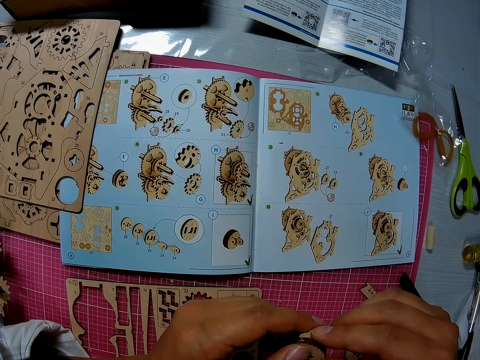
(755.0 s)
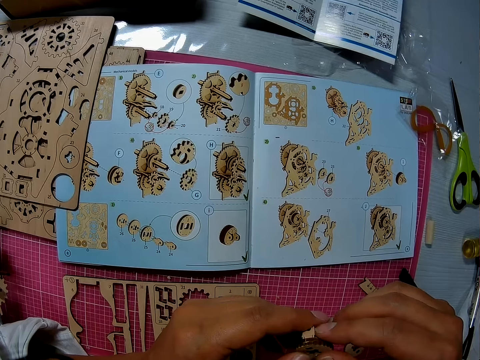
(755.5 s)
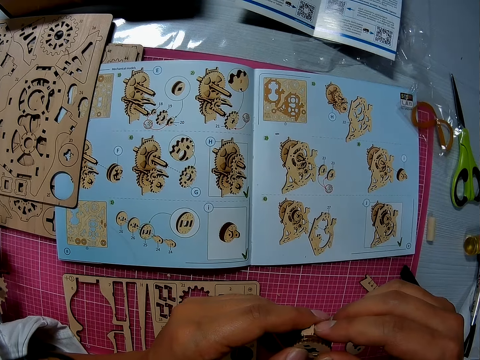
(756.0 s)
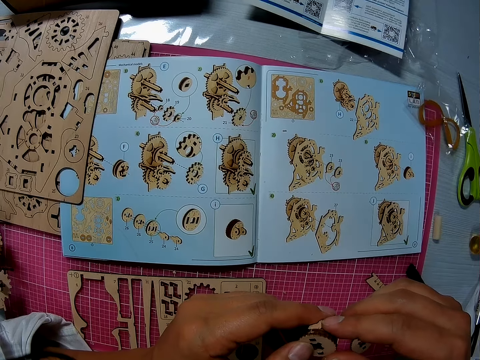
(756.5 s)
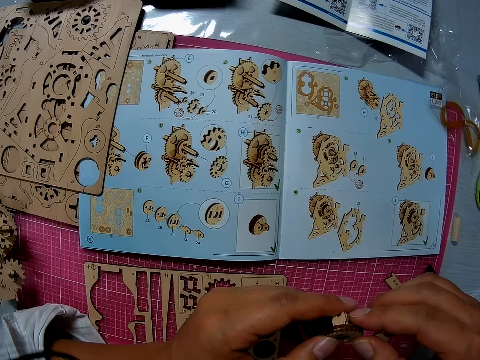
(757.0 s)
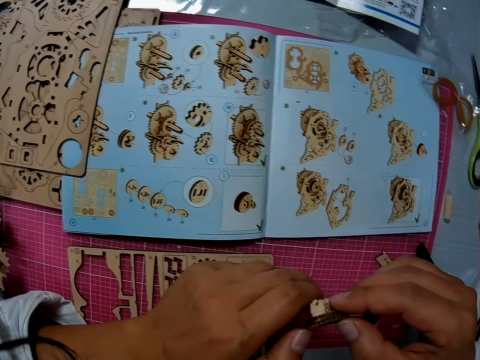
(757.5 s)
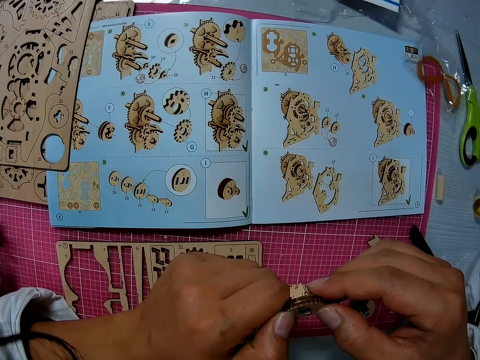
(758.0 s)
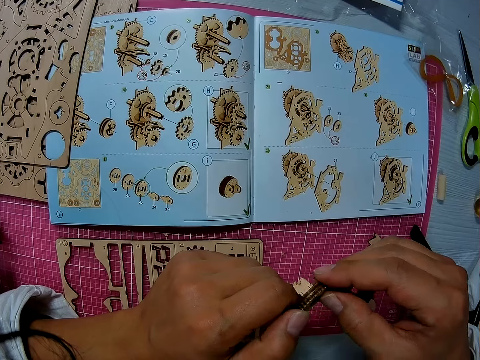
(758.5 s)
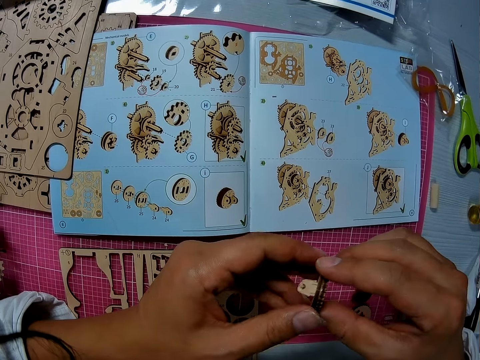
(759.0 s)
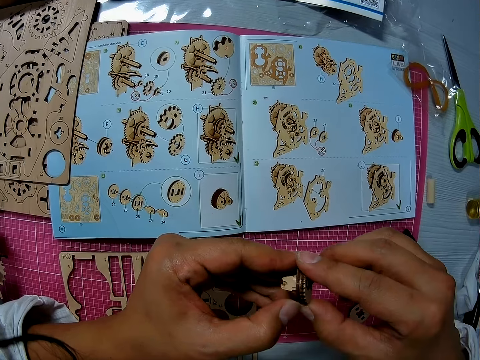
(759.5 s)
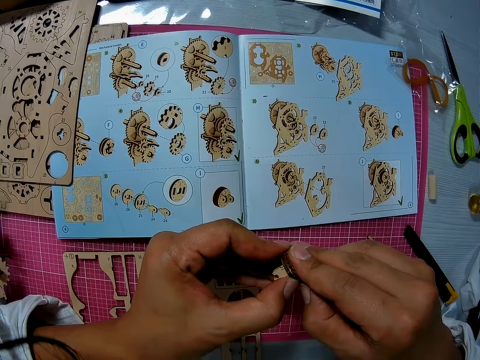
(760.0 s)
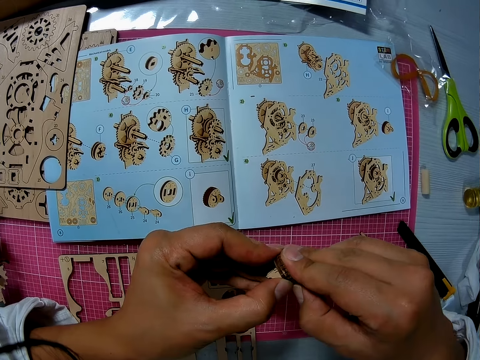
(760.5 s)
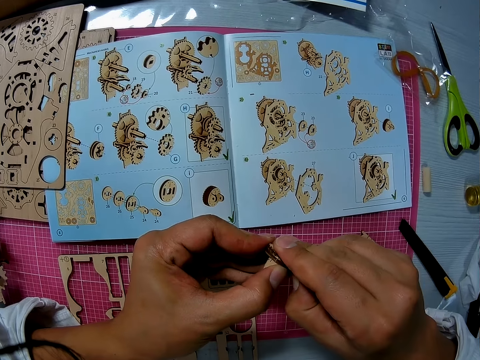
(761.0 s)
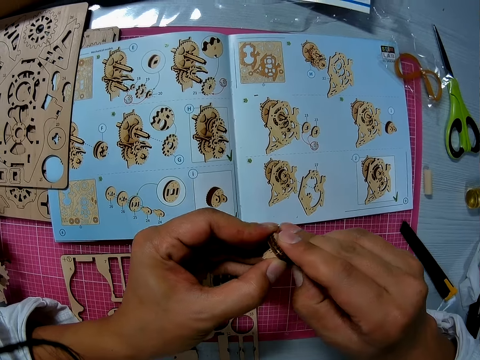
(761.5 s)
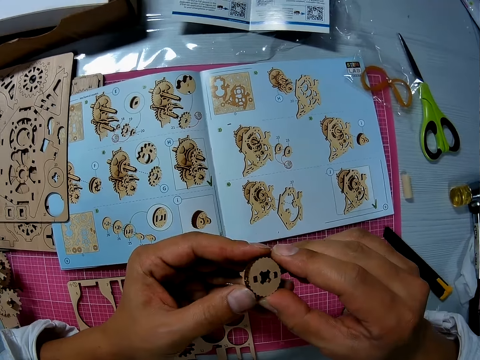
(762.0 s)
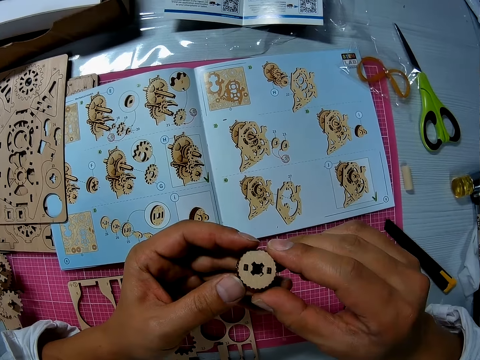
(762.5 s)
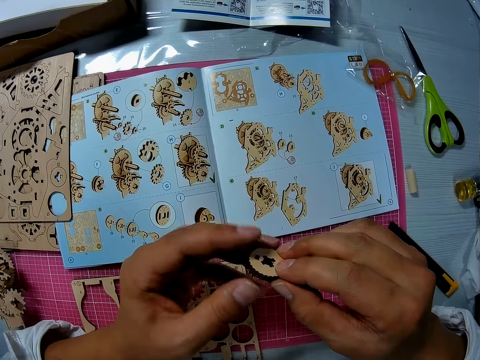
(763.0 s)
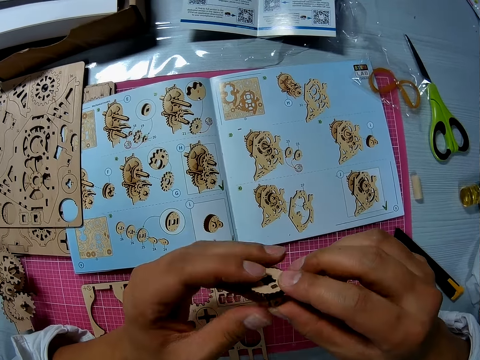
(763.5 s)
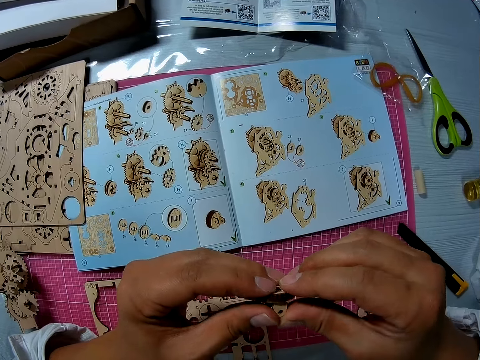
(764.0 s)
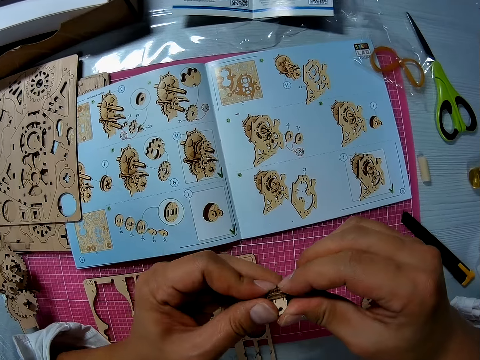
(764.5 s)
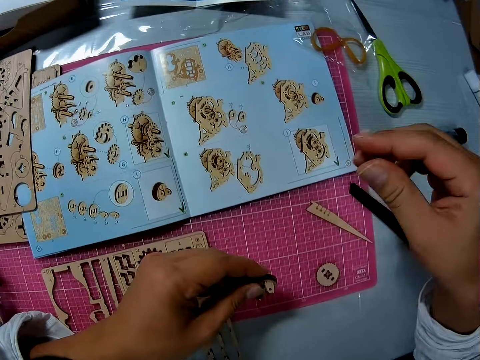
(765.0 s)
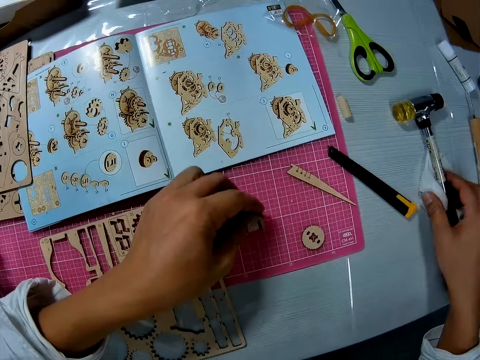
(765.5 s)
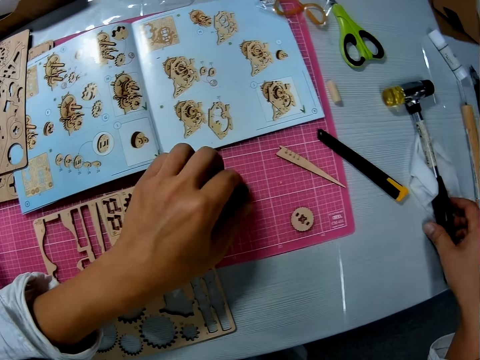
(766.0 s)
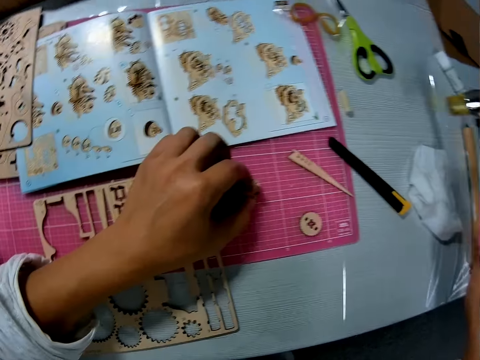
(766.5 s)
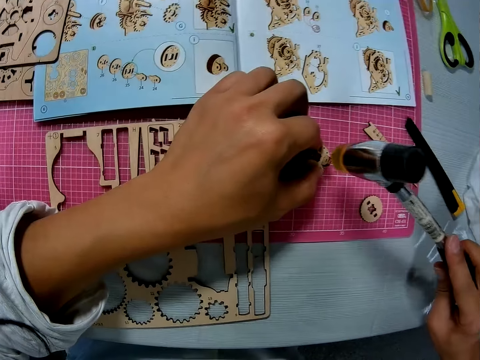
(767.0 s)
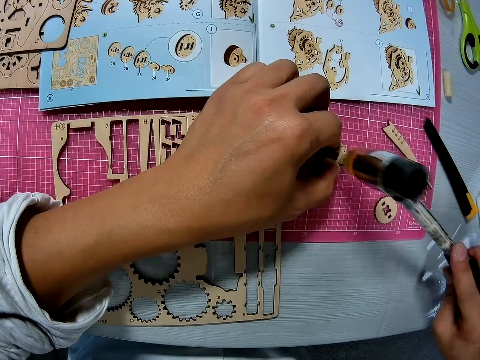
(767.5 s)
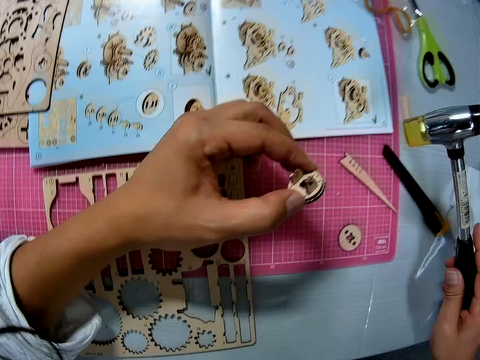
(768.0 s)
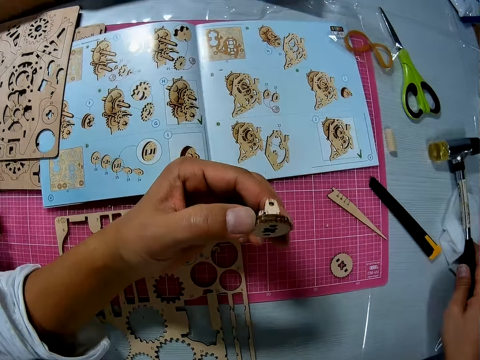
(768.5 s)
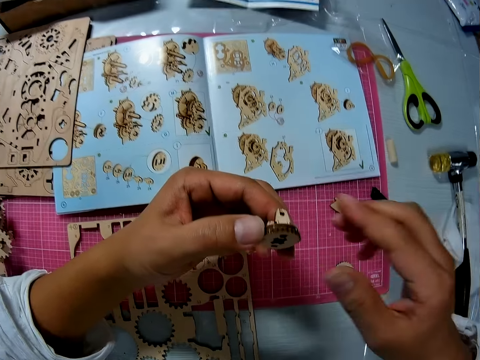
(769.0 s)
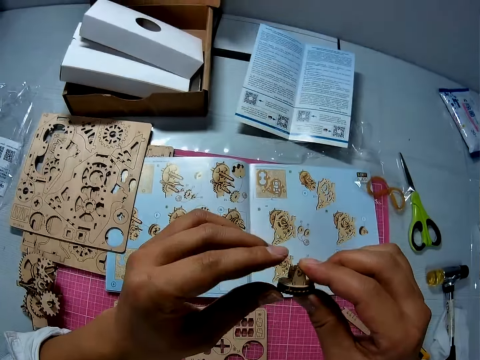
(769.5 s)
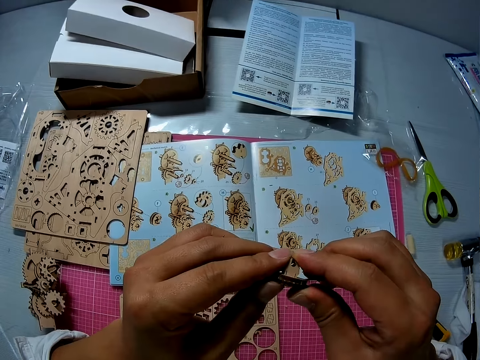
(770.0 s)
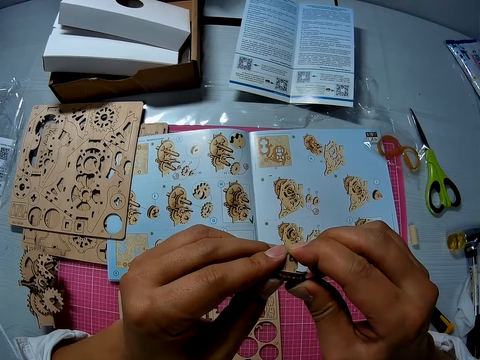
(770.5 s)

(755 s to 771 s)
The camera wearer examines the wooden stem gear part. He passes the wooden stem gear part to the right hand. He puts the wooden stem gear part on the cutting mat. He picks up the hammer with his right hand from the table. He holds the object in his left hand on the table. He hammers the object in his left hand on the table. He lifts the wooden stem gear part. He drops the hammer in his right hand on the table. He touches the wooden stem gear. He works on the object in his left hand with both hands. He examines the wooden stem gear.

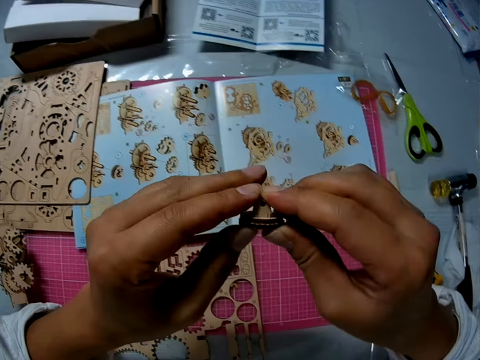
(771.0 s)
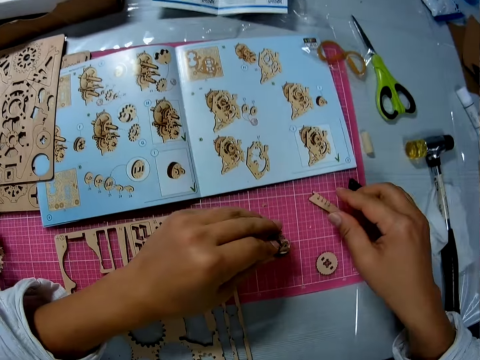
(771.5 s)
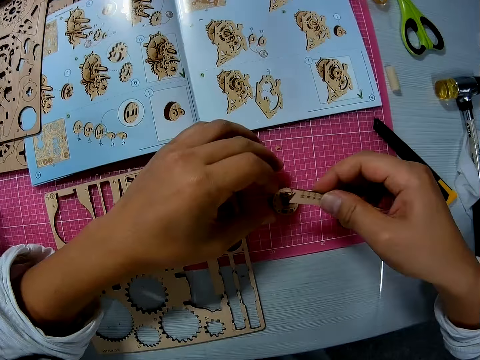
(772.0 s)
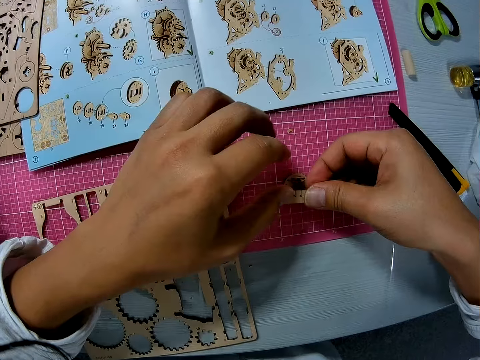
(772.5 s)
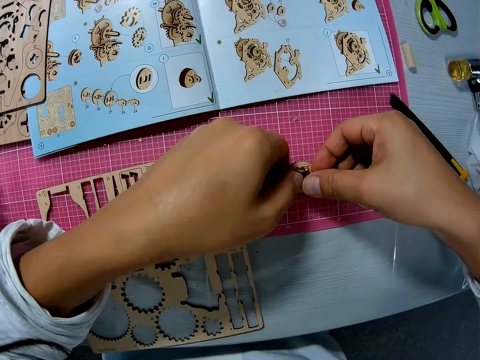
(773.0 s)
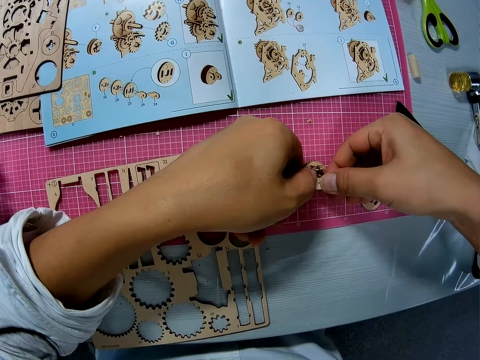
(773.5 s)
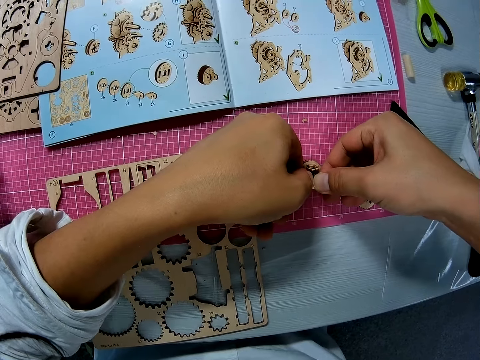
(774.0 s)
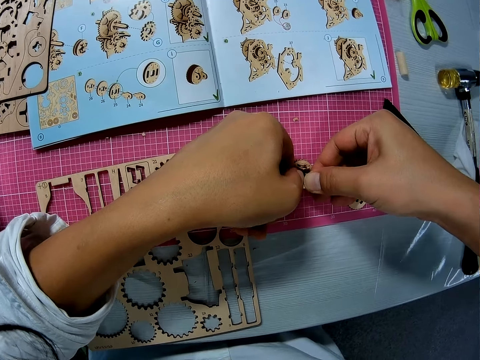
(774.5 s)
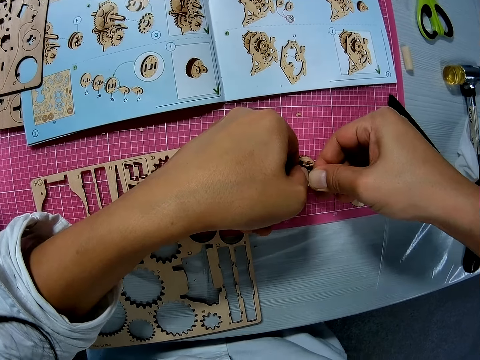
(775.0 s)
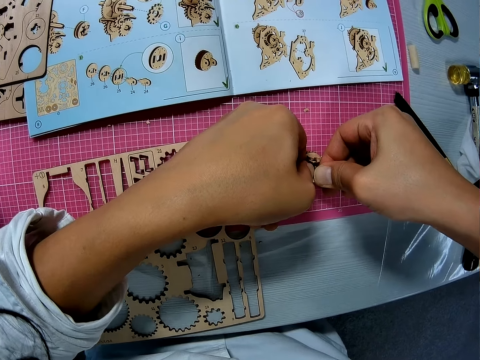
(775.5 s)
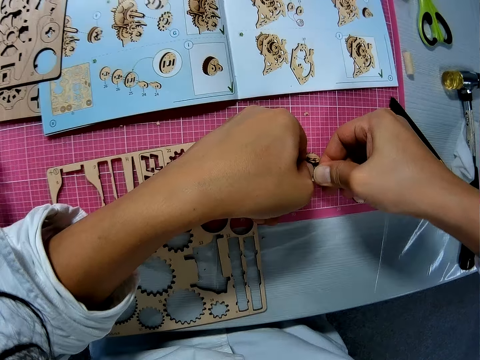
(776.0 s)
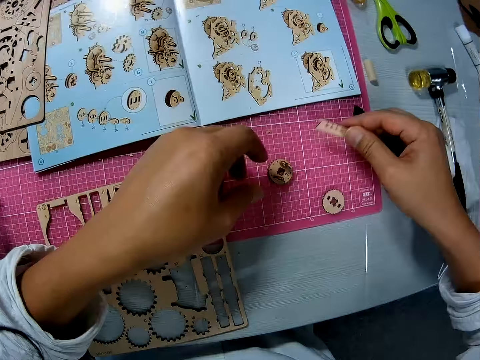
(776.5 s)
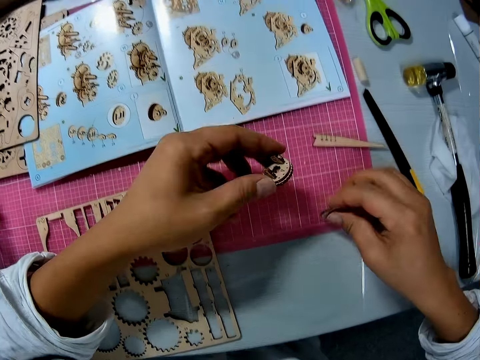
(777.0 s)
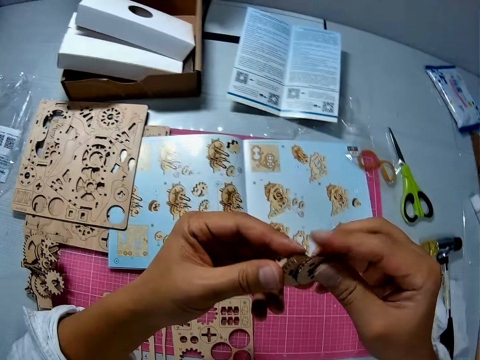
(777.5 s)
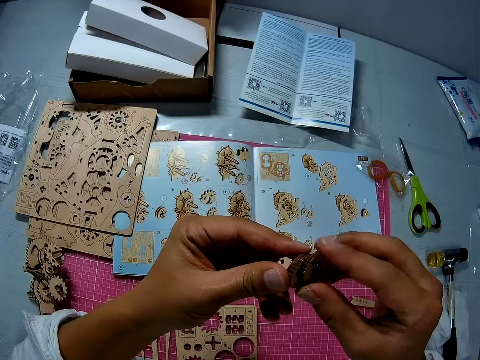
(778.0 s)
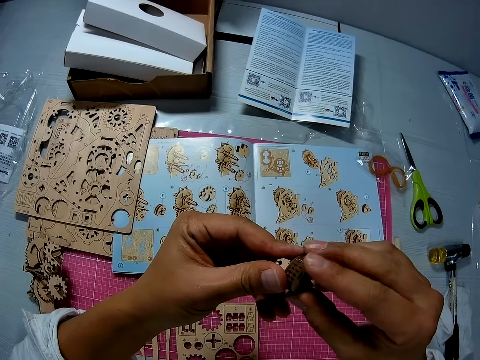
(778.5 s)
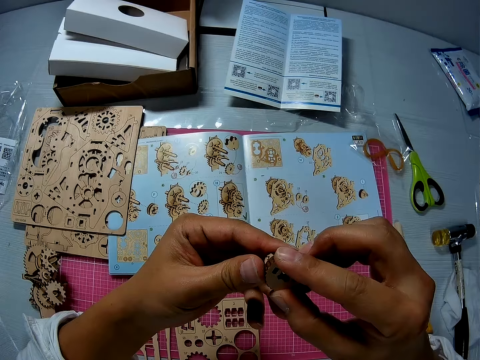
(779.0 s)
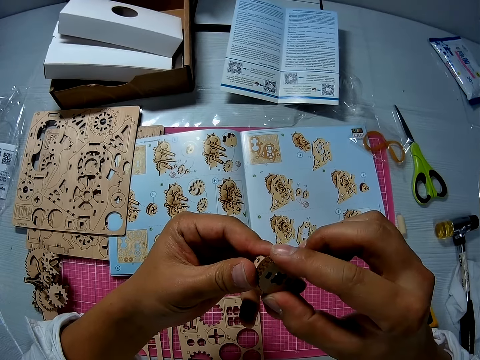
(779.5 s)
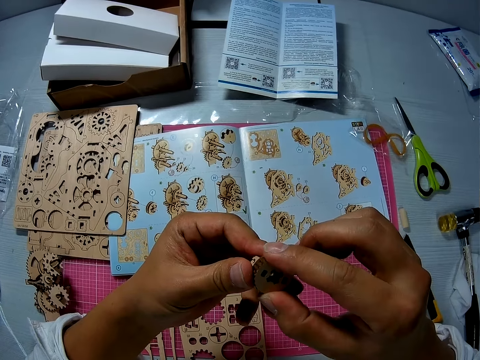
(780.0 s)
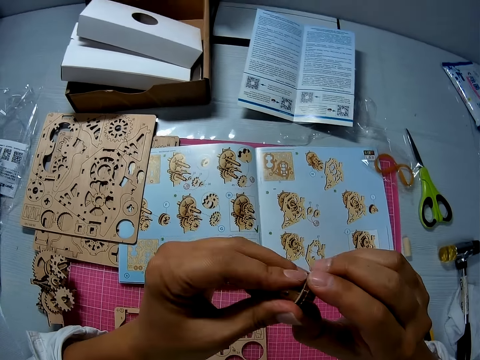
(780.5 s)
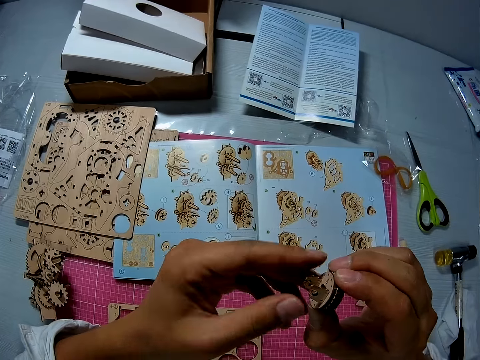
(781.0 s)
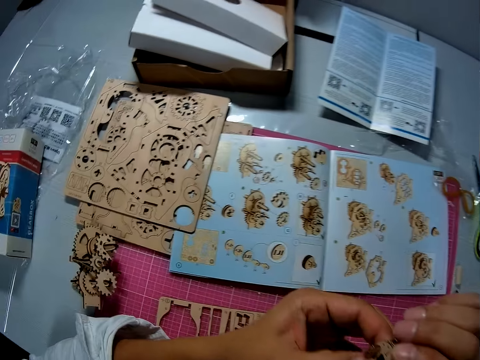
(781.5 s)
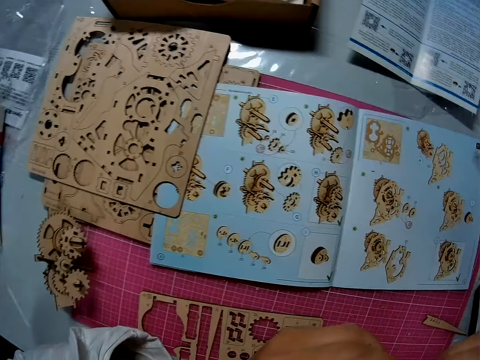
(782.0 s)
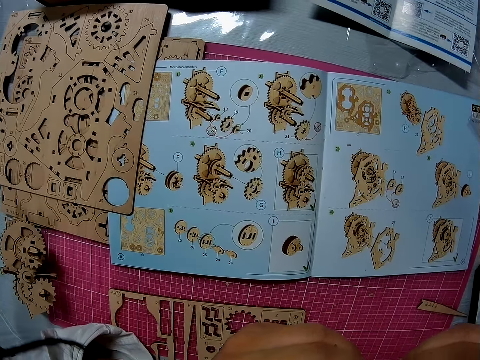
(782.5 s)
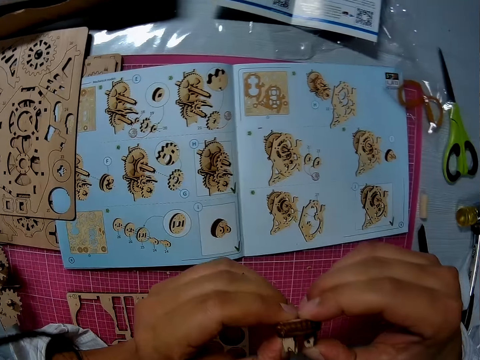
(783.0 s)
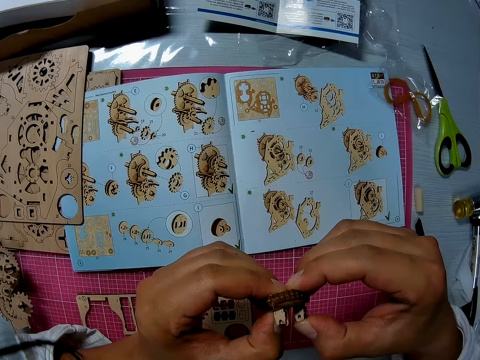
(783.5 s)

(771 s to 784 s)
The camera wearer puts the wooden stem gear on the cutting mat. He picks up the small piece of stick from the table with his right hand. He picks up the wooden stem gear. He applies pressure to the object on the table with the stick using both hands. He puts the wooden stem gear part on the cutting mat. He drops the stick on the table with his right hand. He picks the object with his left hand and another object with his left hand from the table. He fixes the objects in both hands together. He looks at the manual.
